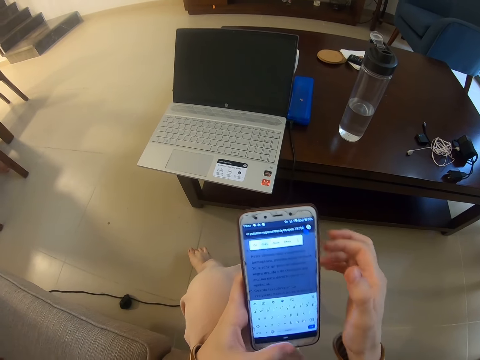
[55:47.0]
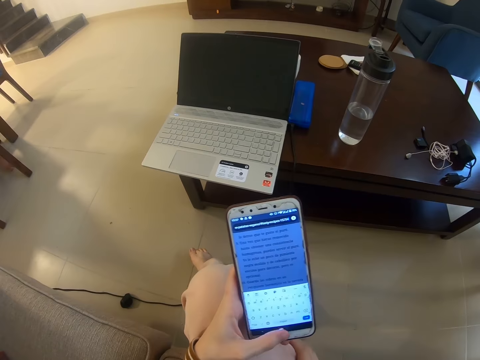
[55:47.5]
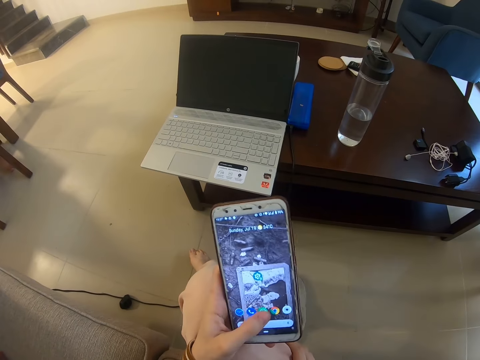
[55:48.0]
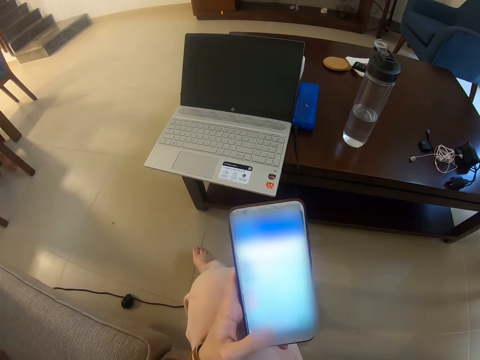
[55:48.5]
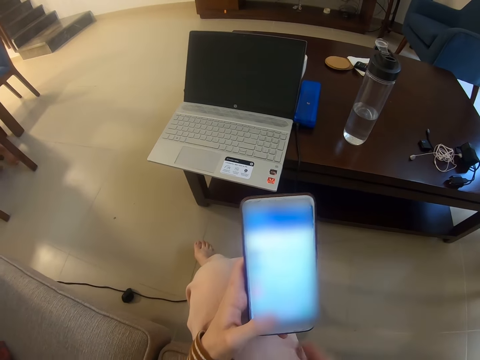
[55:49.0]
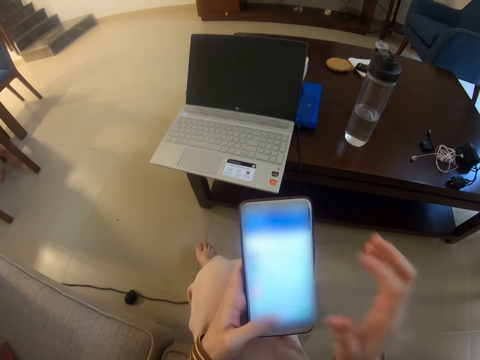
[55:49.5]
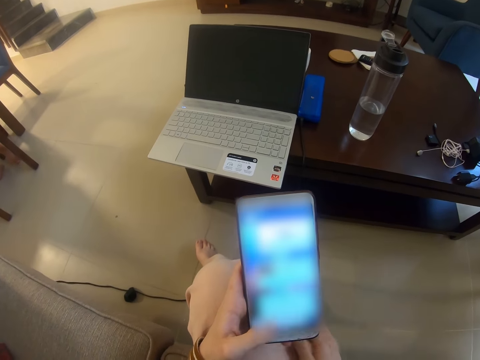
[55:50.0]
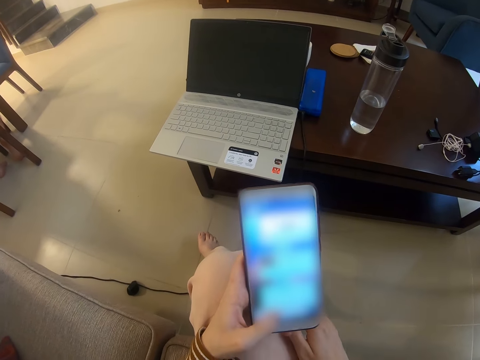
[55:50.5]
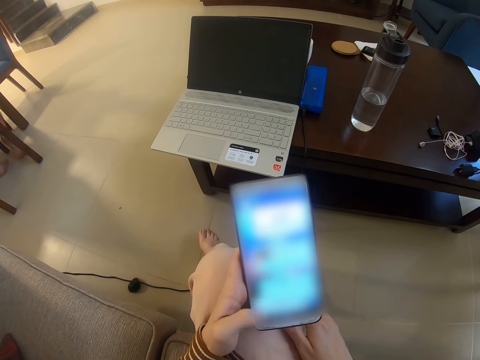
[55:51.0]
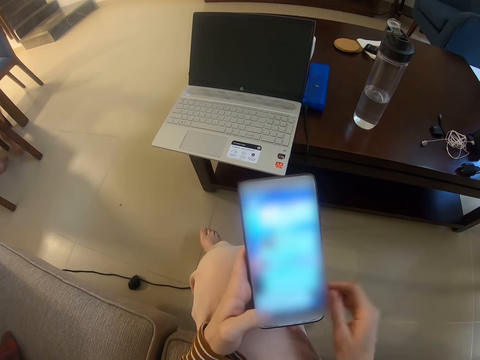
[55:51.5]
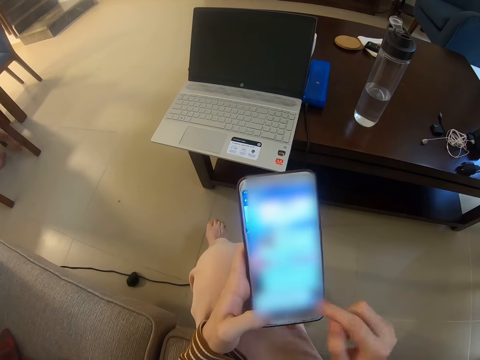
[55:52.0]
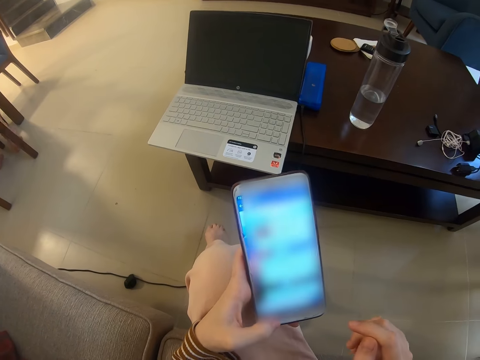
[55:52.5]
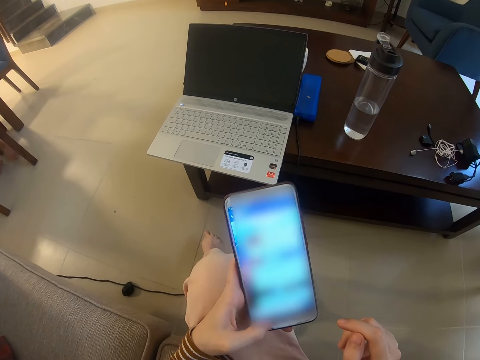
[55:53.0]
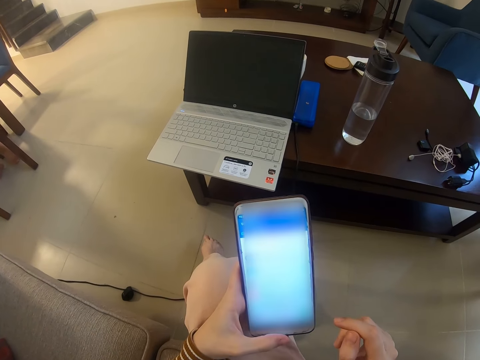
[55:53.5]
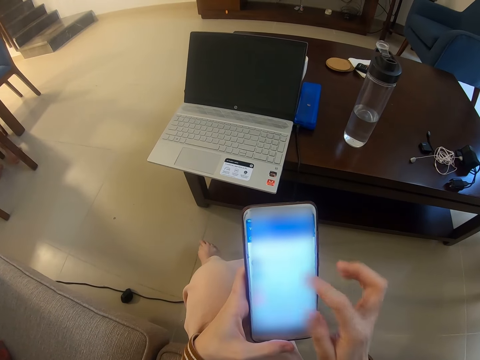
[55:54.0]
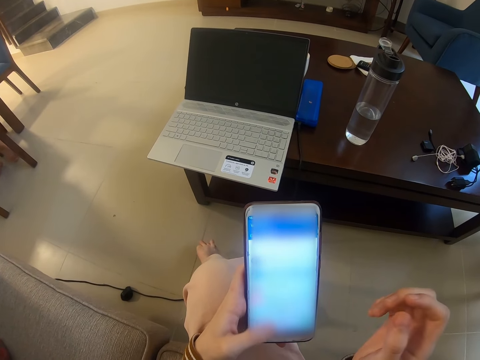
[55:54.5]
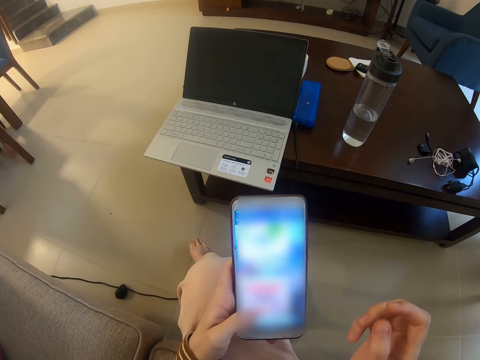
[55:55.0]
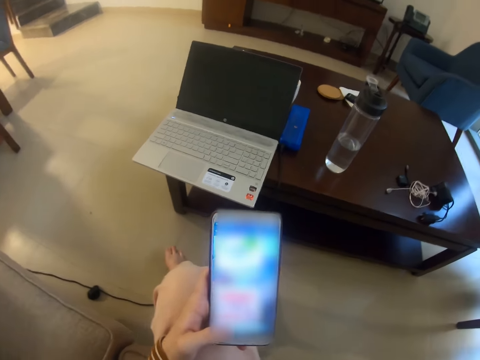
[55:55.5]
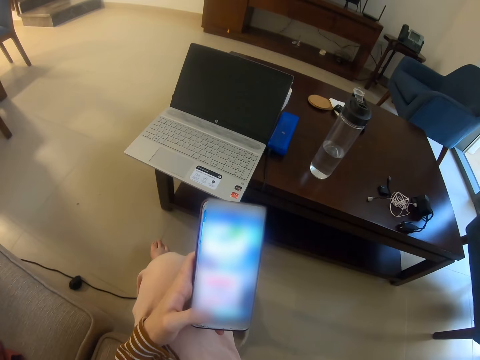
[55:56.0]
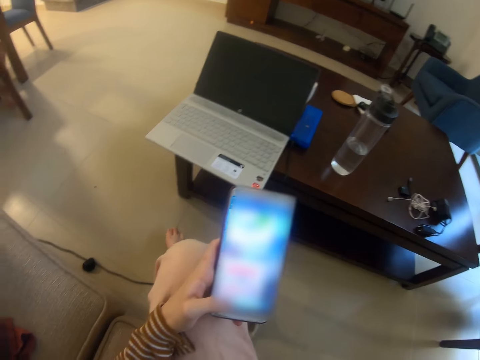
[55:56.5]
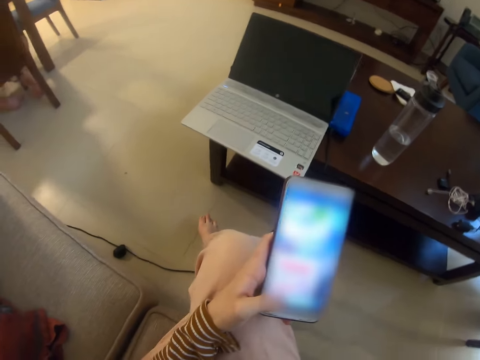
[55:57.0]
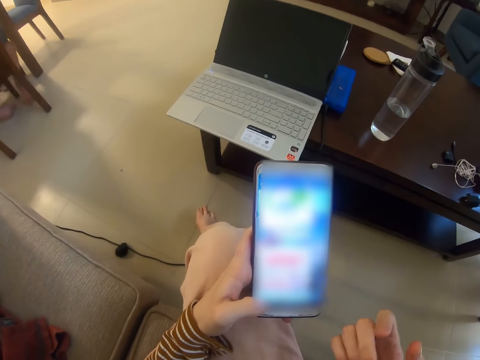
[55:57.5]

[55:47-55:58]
The camera wearer reads the text on the phone.

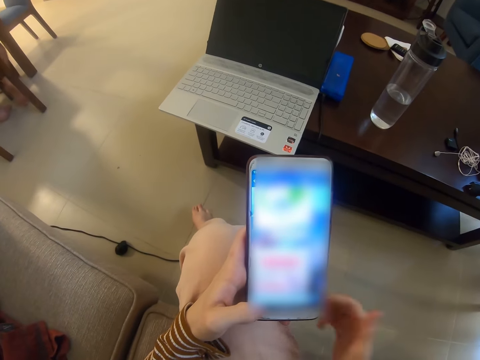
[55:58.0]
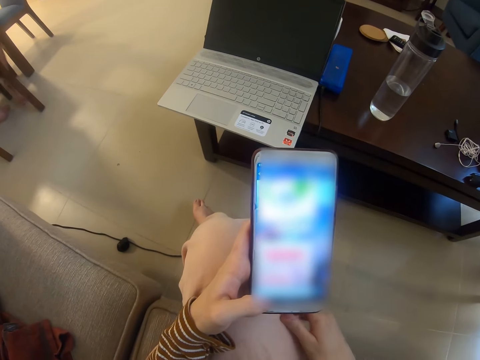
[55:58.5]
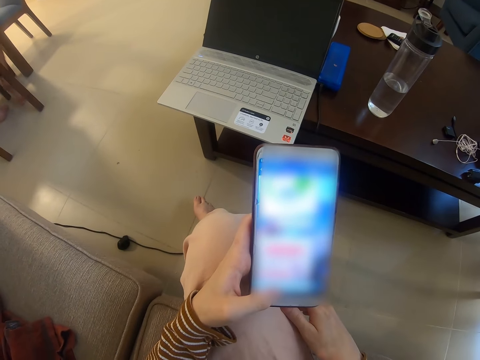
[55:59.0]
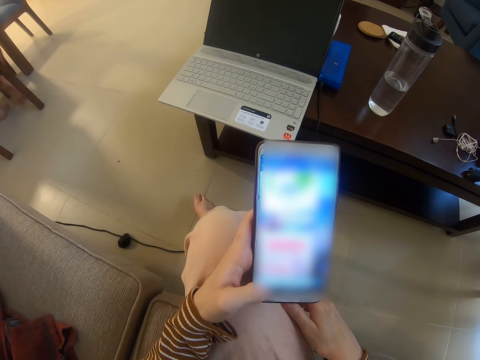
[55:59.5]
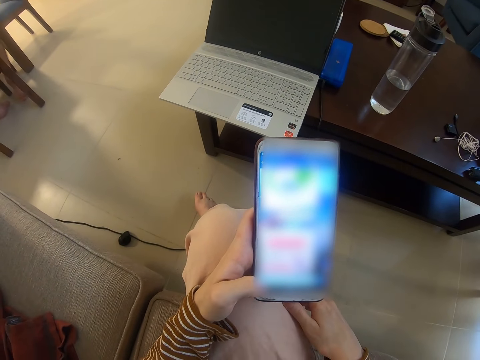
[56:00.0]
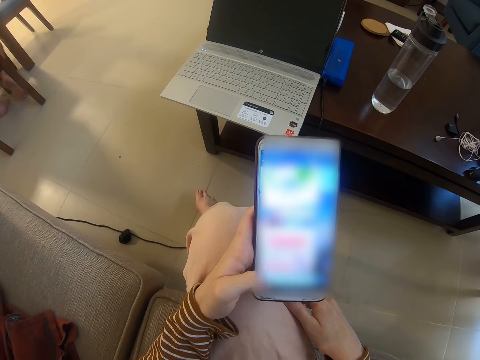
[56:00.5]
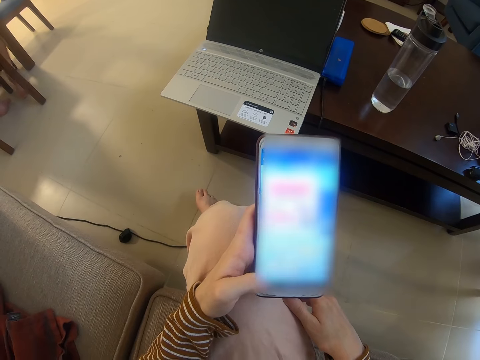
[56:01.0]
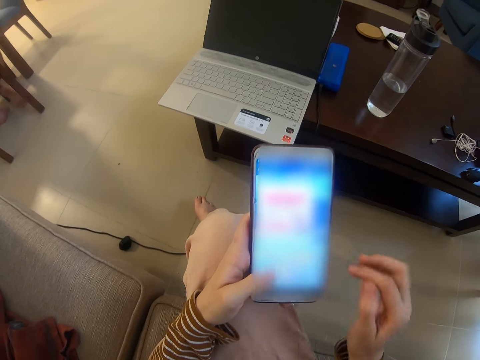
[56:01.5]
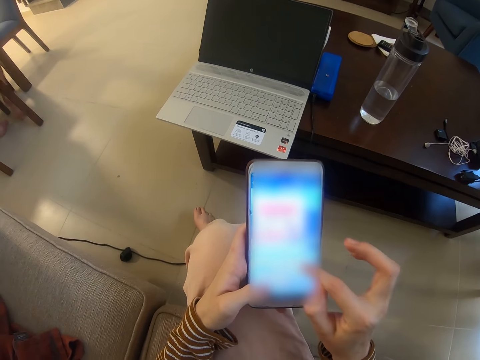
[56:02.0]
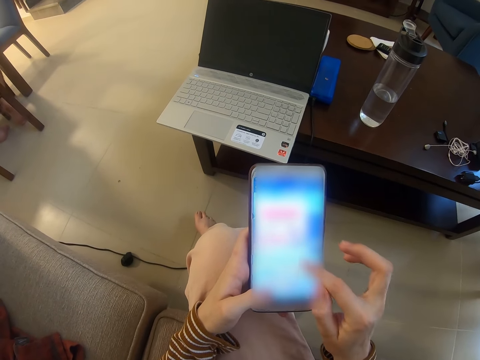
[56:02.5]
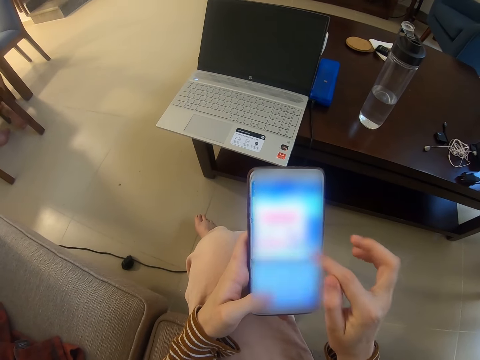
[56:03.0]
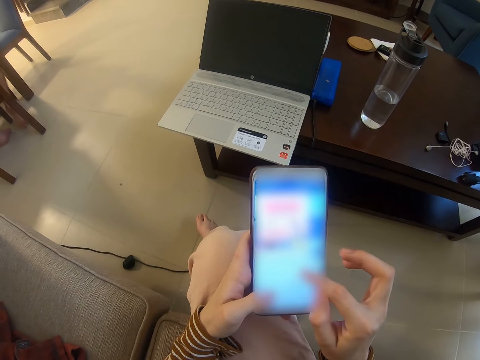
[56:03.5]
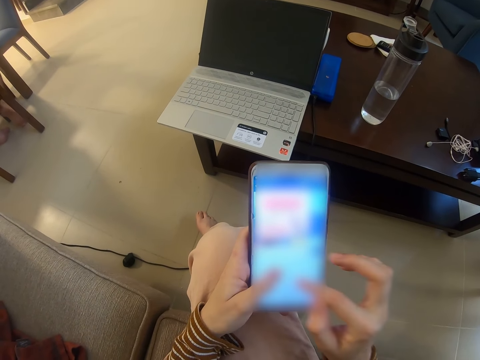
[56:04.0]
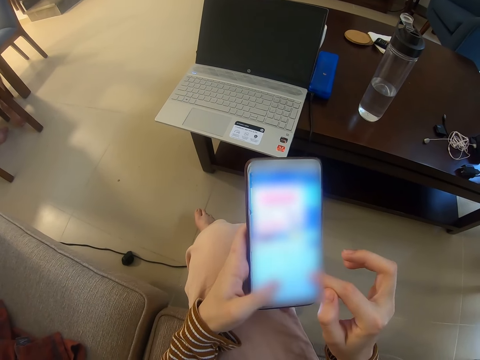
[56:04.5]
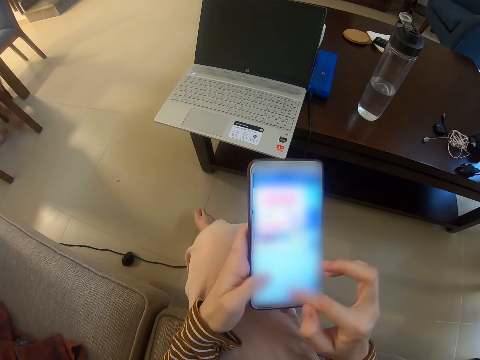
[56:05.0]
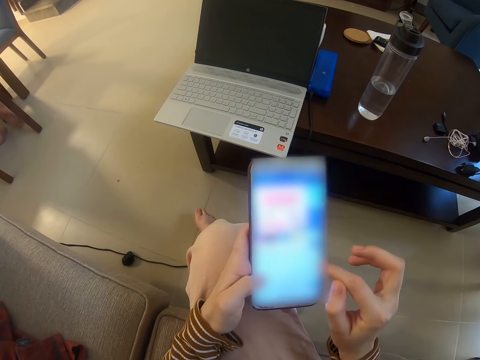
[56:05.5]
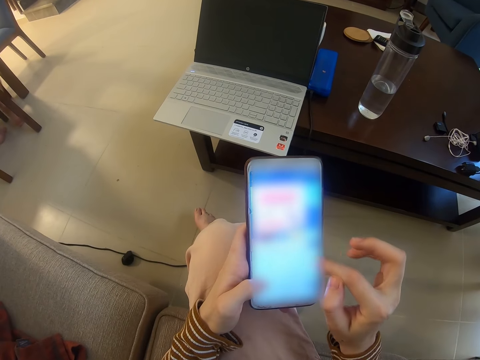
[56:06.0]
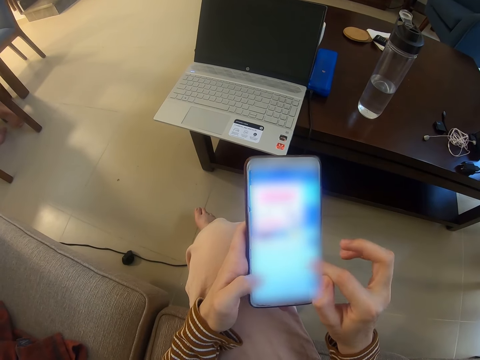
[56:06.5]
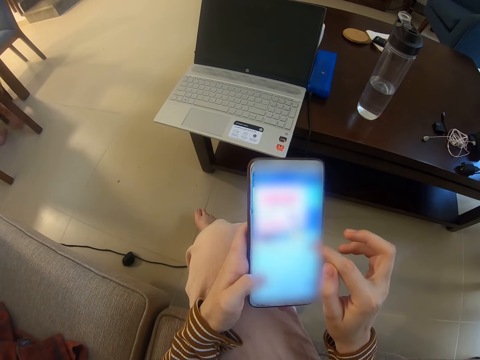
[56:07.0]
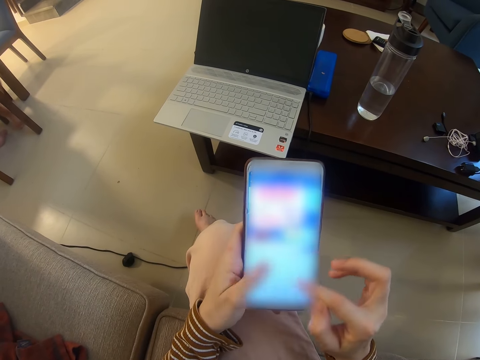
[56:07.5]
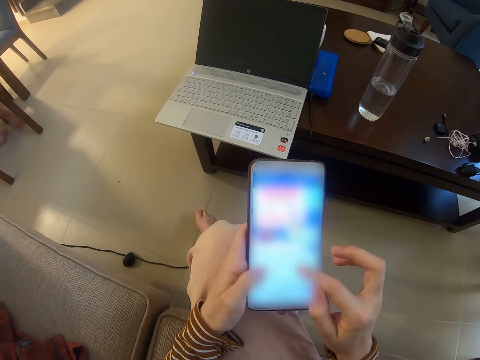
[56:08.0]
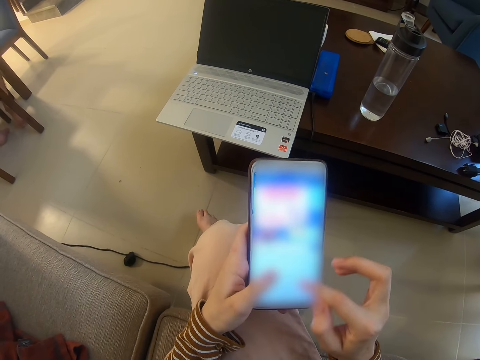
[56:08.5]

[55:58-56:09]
The camera wearer operates the phone.

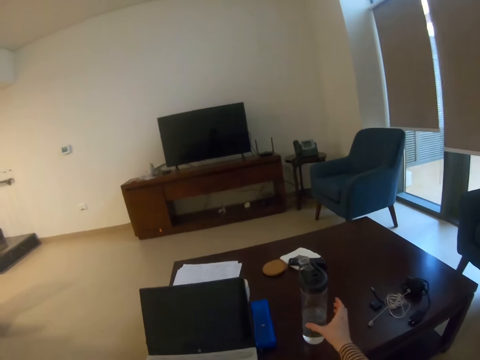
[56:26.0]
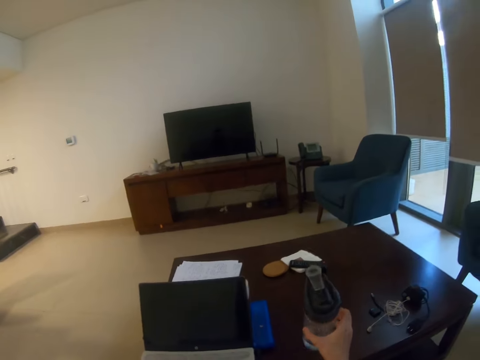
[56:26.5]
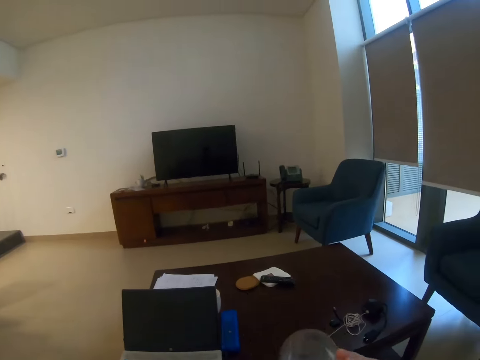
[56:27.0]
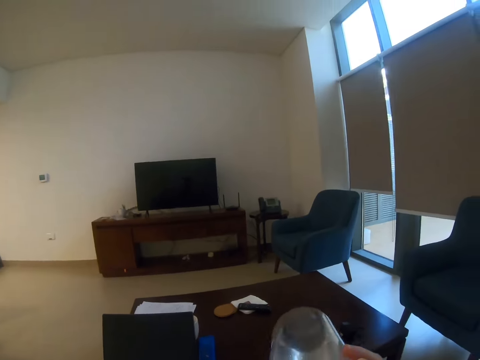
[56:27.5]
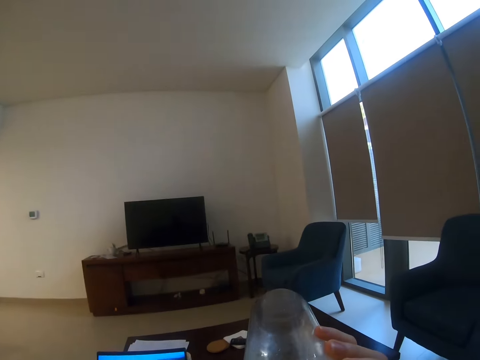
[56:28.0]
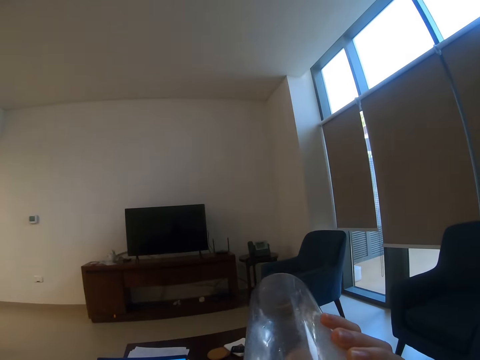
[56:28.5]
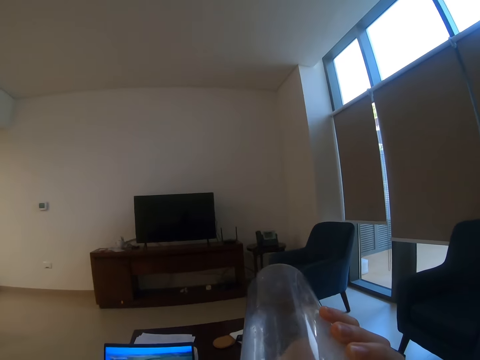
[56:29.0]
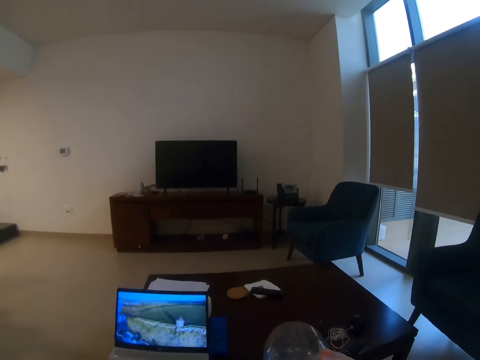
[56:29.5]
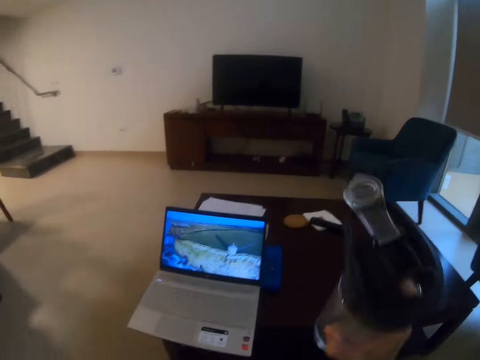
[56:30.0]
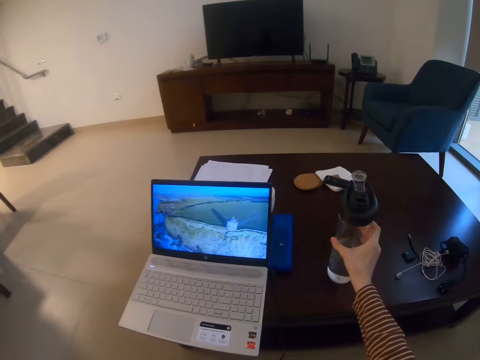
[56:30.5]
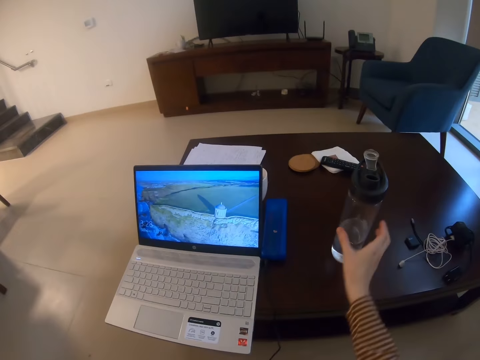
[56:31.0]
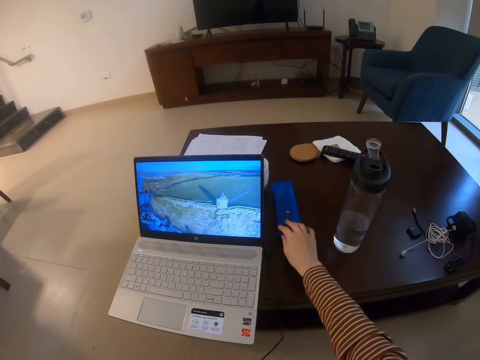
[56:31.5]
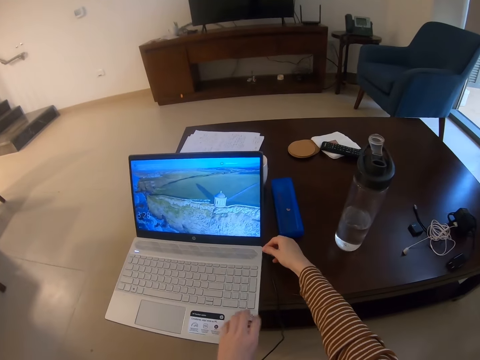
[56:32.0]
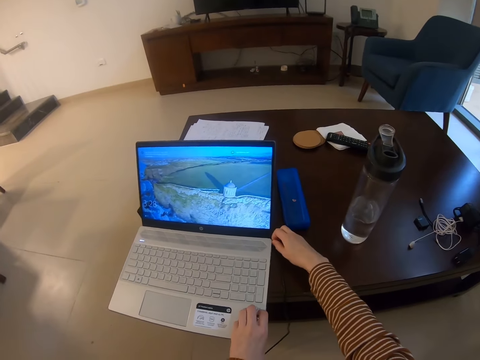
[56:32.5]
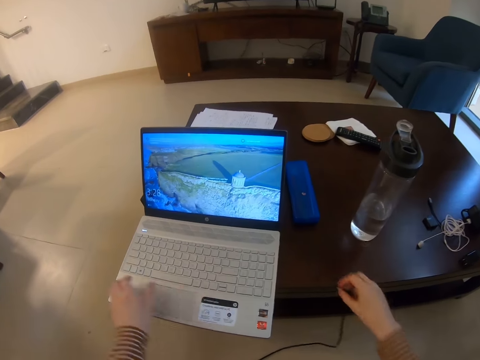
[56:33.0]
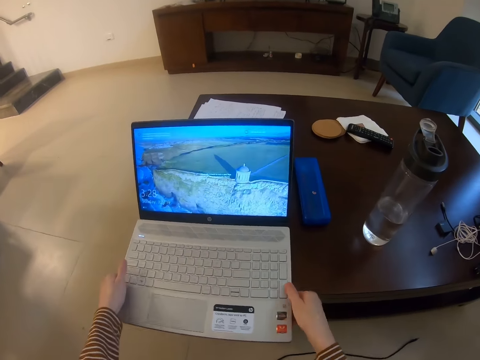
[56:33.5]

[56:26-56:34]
The camera wearer grabs the water bottle on the table. They drink from the bottle. They put the bottle on the table. They push the remote aside from the laptop. They disconnect the laptop from the charger.
